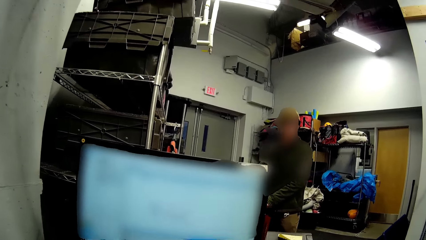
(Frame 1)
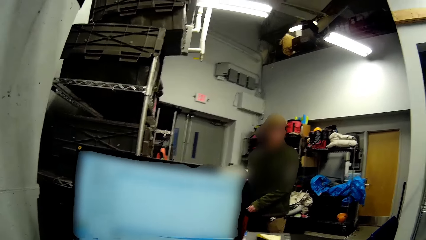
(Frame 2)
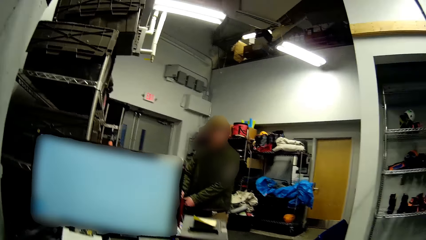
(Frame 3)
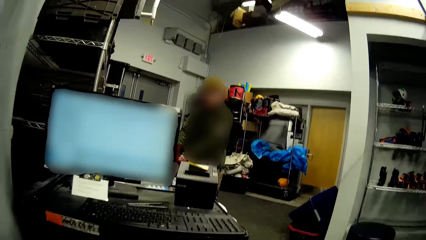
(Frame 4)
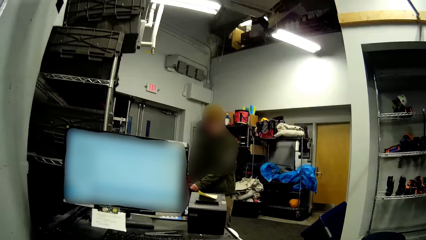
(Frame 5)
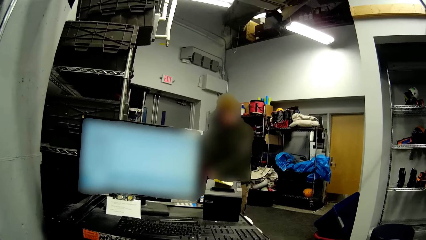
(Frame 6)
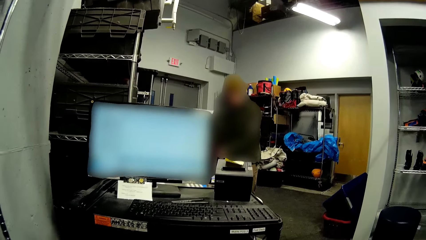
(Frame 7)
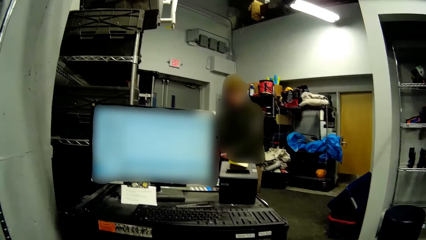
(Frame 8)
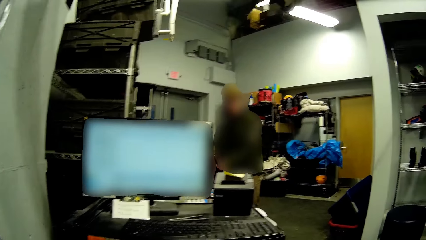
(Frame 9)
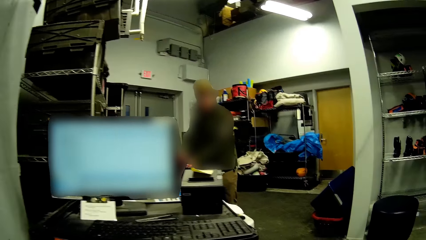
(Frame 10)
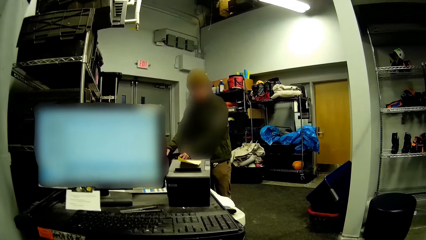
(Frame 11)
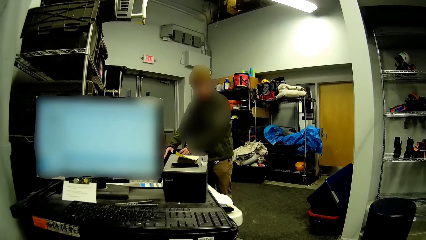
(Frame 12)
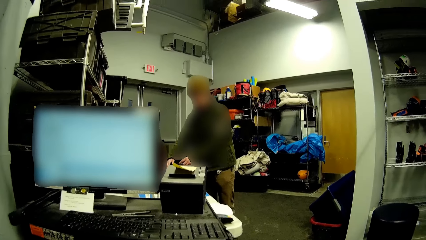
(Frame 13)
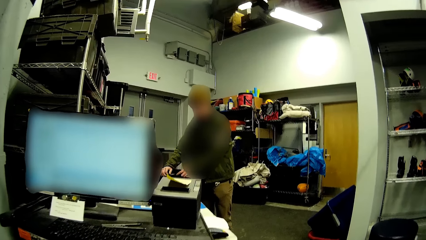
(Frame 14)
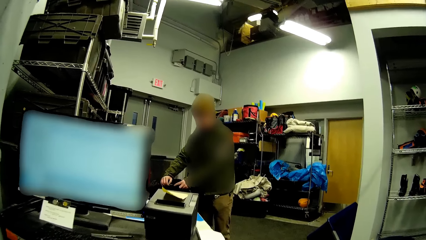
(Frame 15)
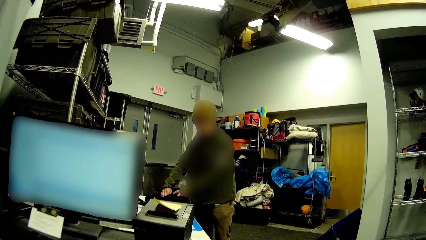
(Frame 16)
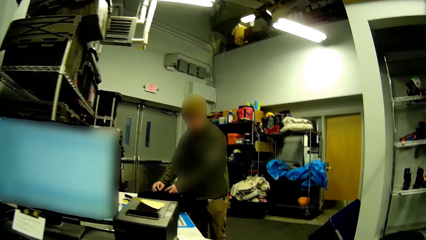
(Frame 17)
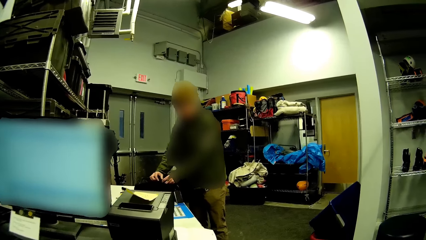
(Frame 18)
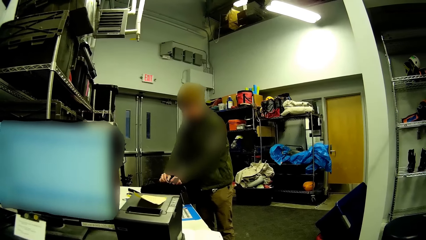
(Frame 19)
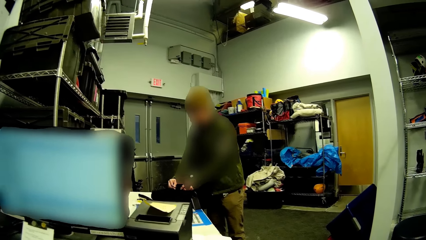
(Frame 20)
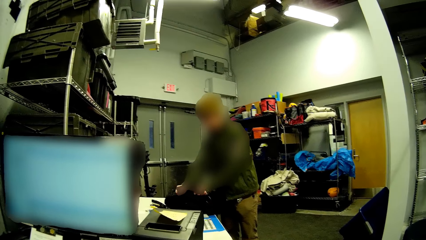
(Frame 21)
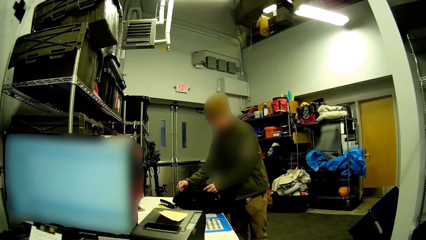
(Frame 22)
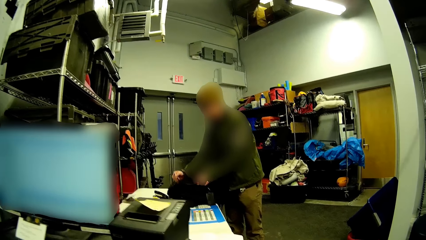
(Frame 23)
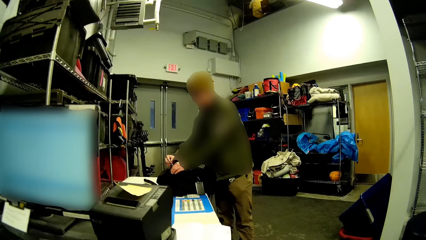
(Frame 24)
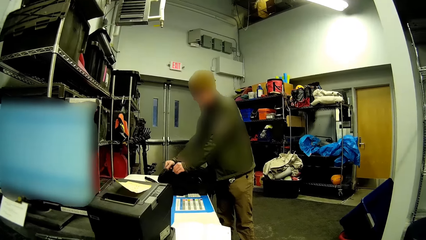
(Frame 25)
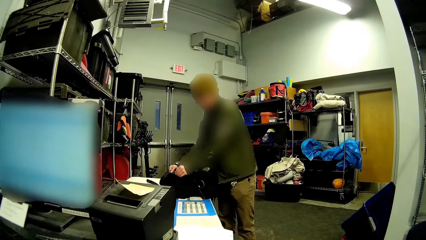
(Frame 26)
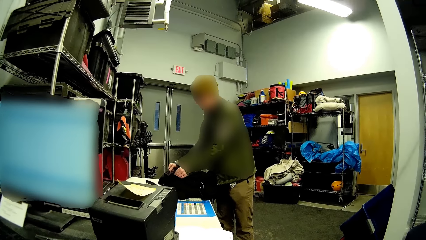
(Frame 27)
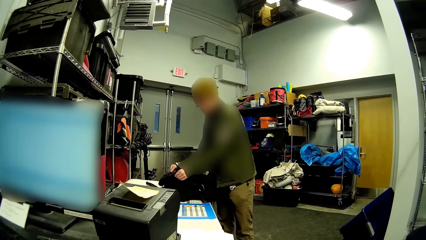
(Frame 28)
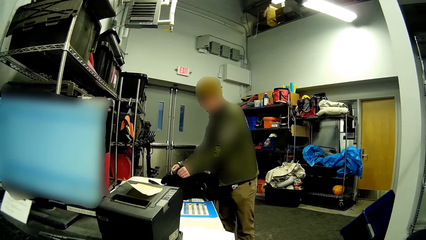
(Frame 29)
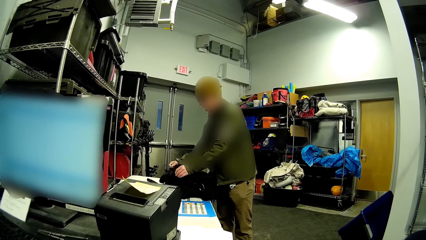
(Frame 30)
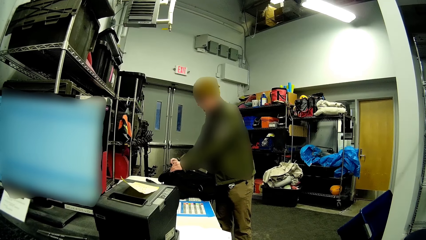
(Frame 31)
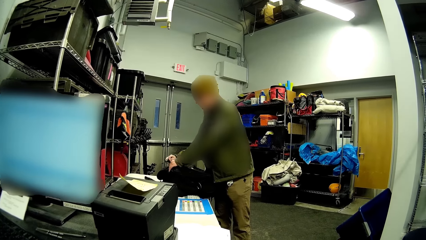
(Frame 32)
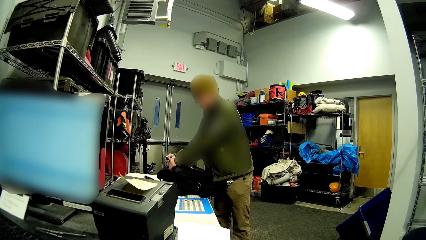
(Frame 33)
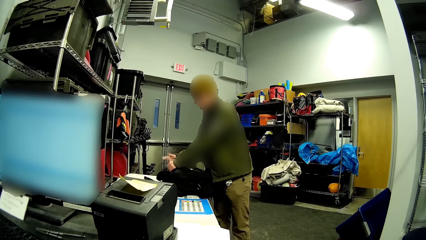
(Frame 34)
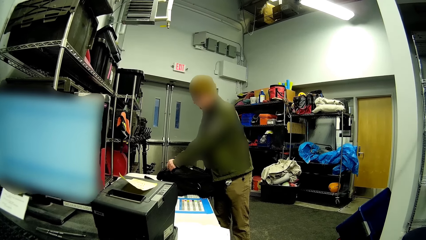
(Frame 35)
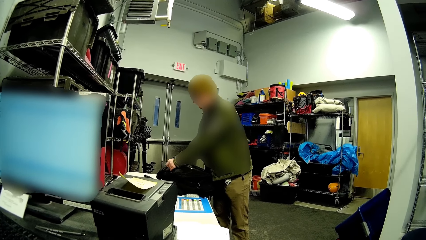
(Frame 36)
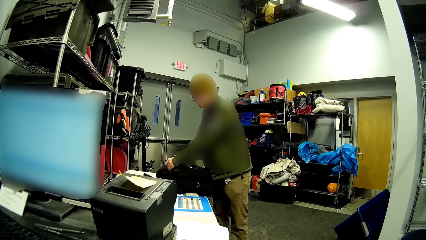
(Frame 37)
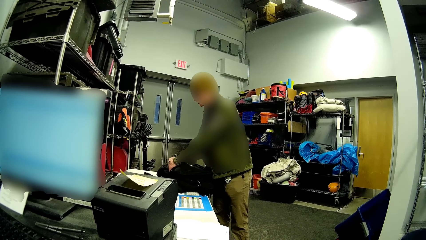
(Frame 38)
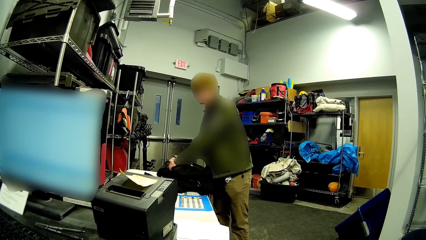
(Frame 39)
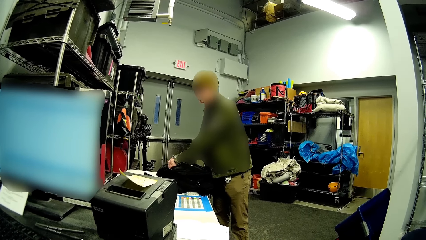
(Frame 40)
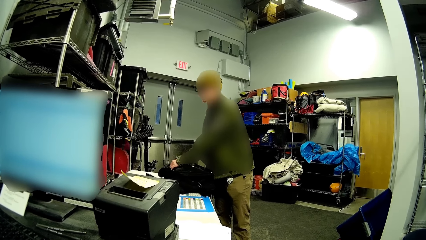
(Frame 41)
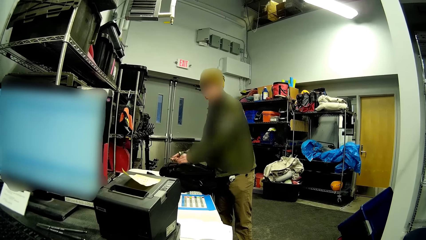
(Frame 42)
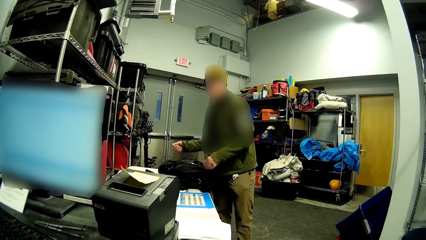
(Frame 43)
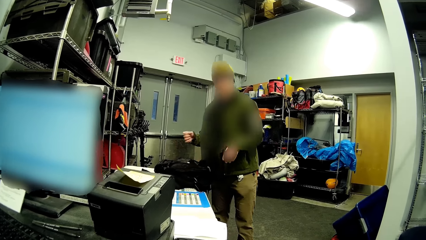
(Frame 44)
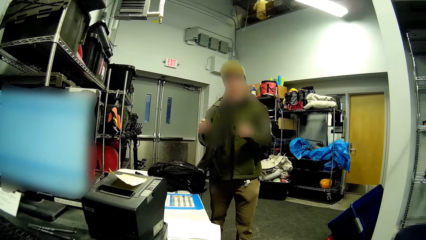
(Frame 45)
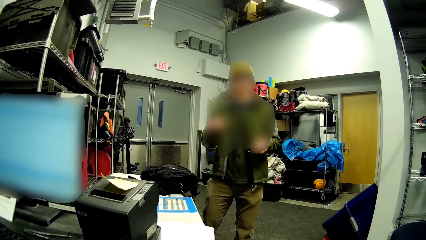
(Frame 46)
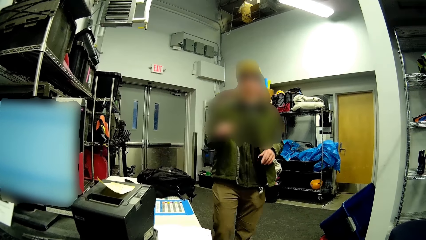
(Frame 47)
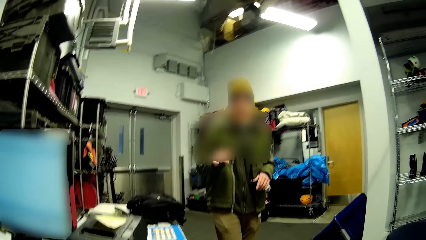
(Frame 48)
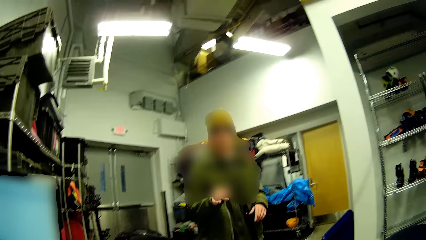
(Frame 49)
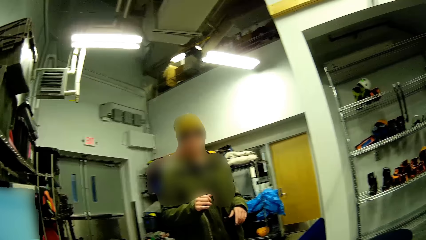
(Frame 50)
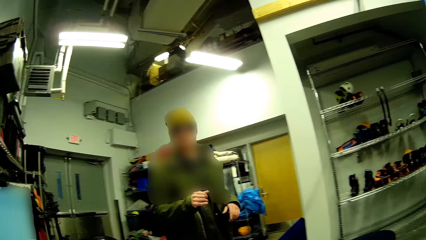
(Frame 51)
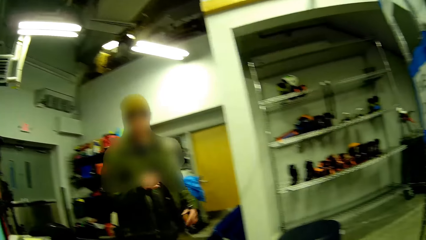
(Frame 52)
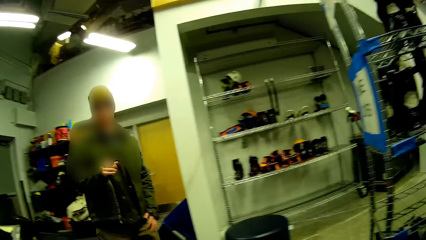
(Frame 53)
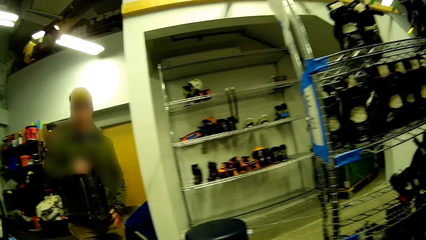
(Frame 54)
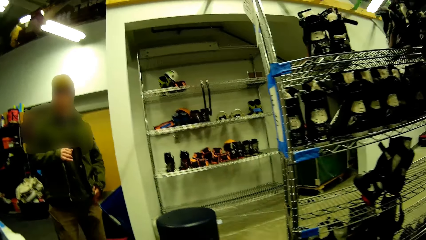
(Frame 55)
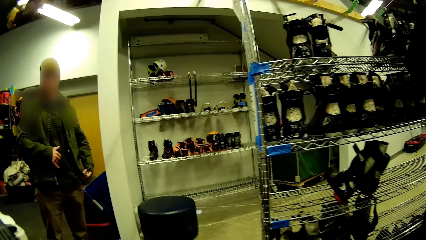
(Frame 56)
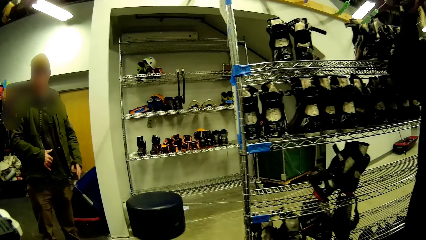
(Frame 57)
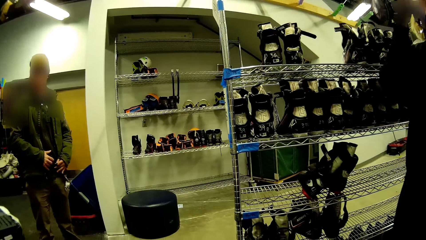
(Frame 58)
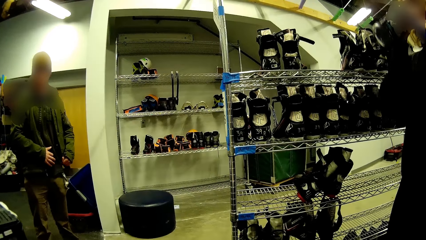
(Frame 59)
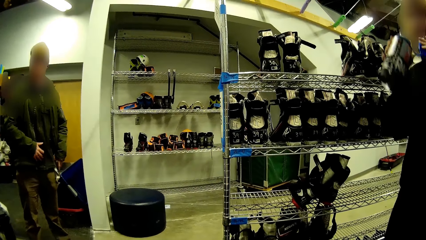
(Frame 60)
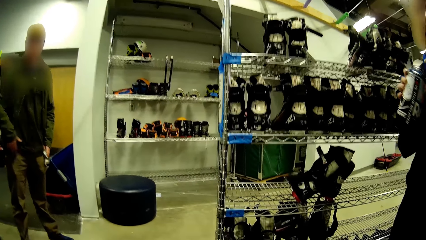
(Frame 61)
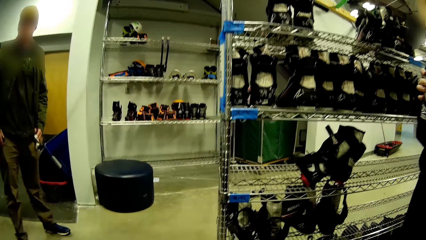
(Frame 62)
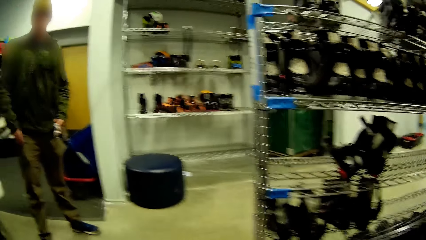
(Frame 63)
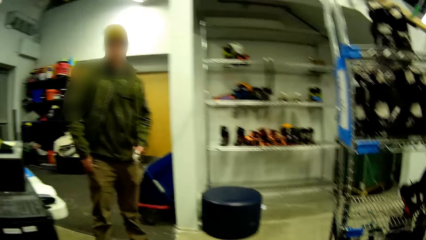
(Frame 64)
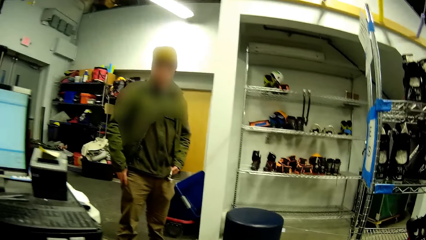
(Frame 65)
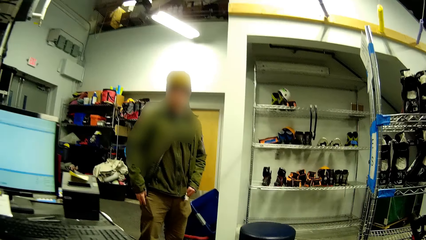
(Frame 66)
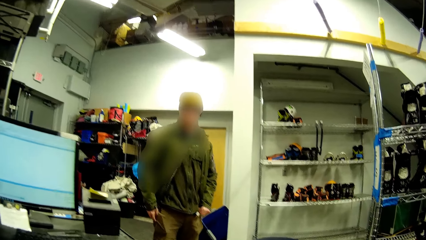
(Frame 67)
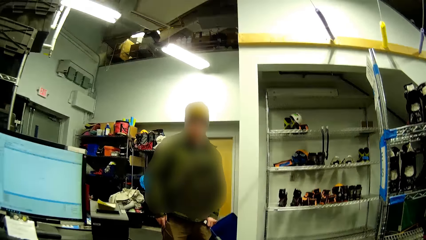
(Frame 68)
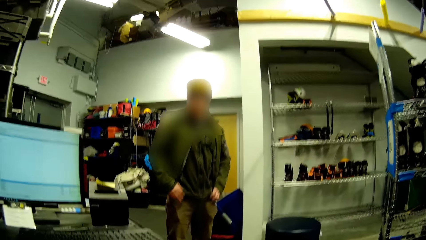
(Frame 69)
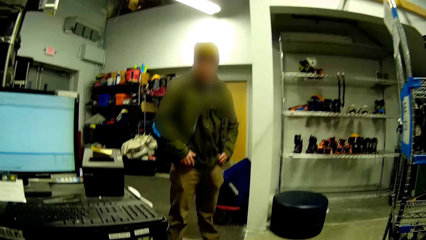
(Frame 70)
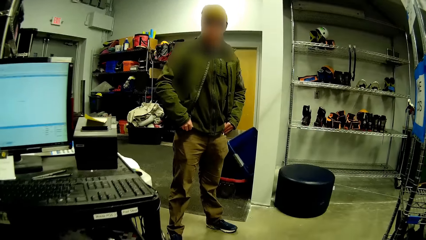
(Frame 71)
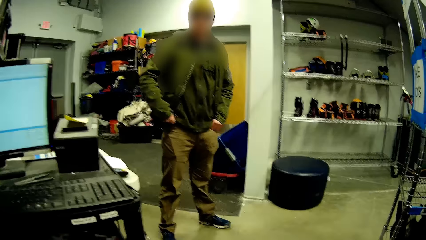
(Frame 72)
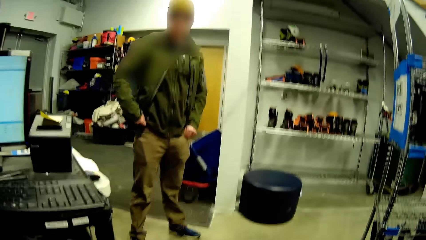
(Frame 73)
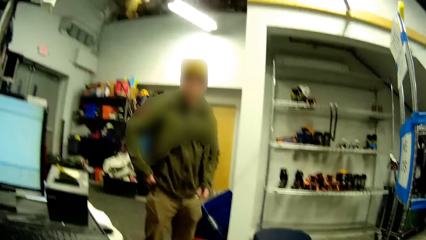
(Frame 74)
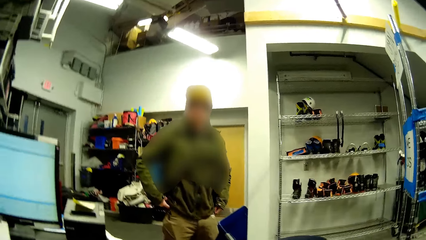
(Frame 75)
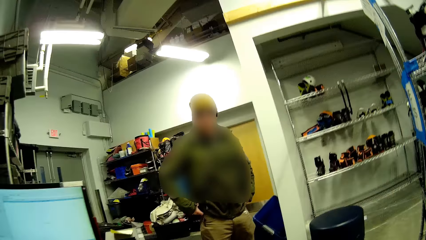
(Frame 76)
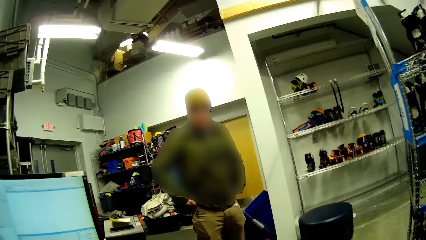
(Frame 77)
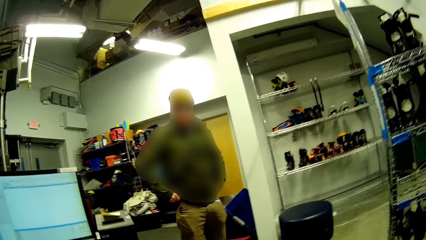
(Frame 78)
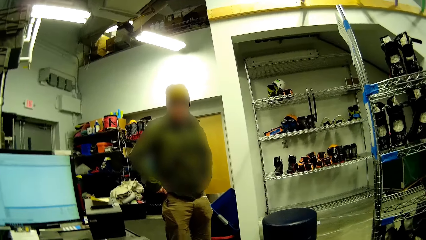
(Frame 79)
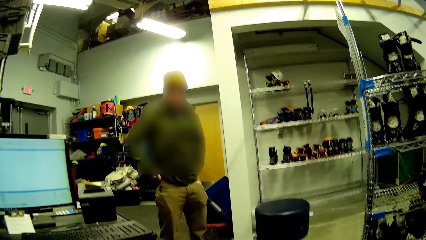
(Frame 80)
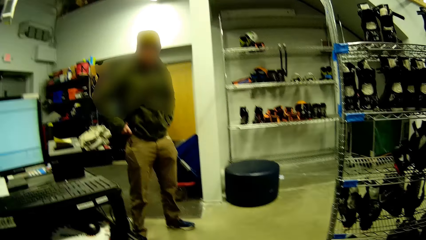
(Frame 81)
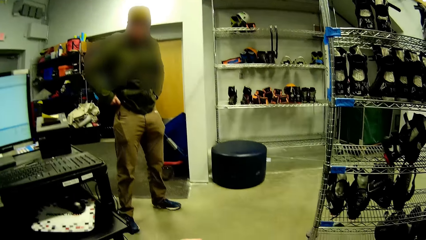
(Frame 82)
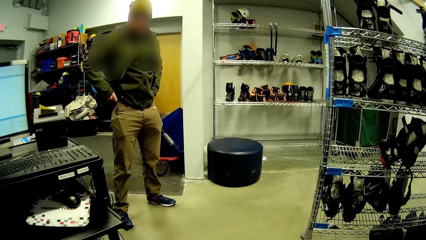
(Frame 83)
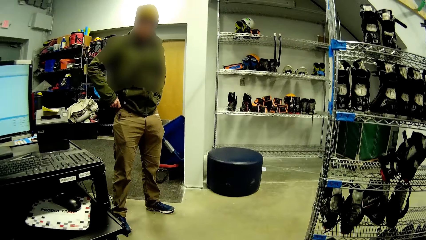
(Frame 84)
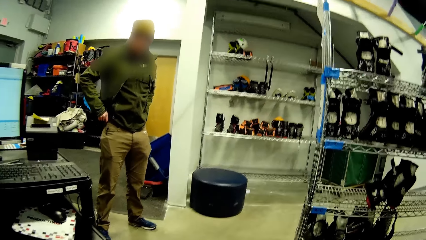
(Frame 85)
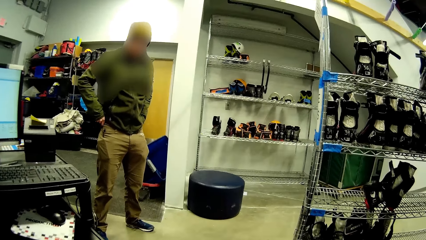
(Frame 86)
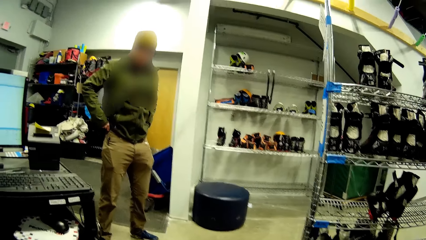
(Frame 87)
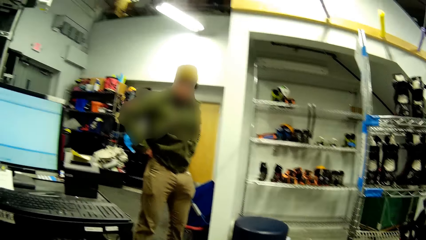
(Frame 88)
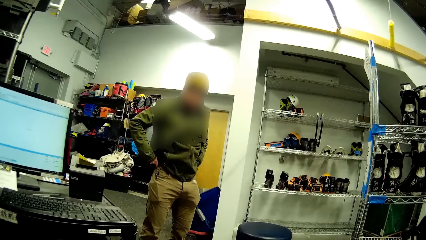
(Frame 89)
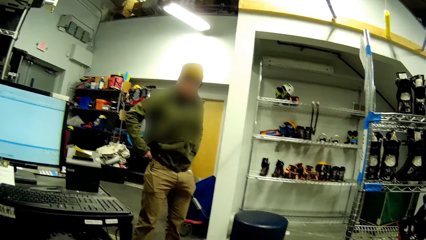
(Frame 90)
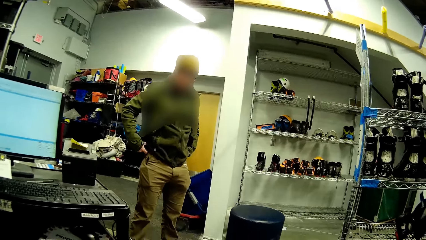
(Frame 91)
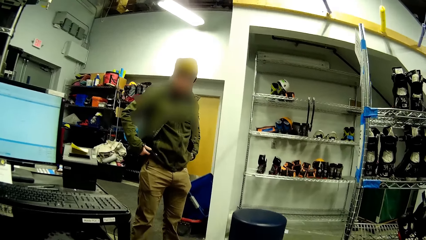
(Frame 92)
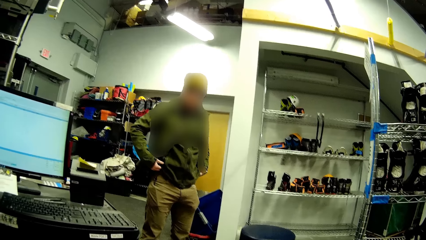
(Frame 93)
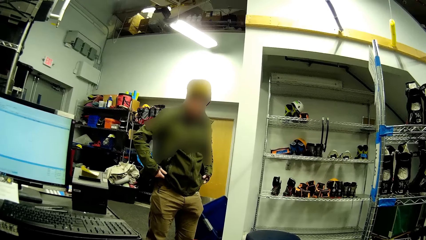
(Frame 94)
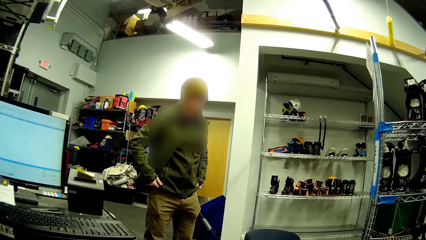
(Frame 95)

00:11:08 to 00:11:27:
The man zips his bag on the table with both hands. Another person drinks juice from the can.
